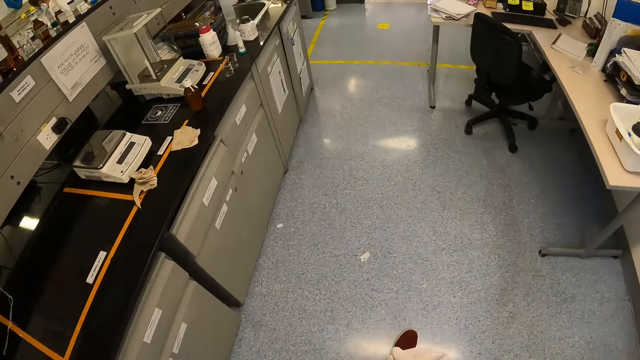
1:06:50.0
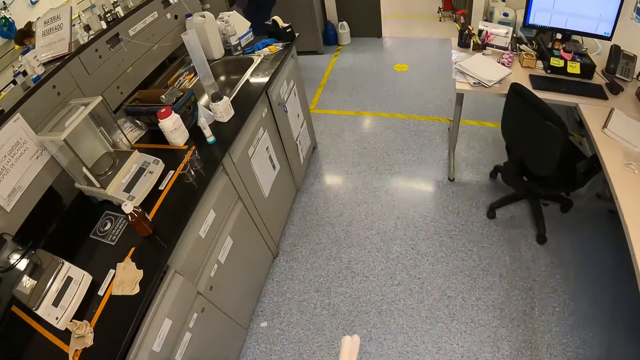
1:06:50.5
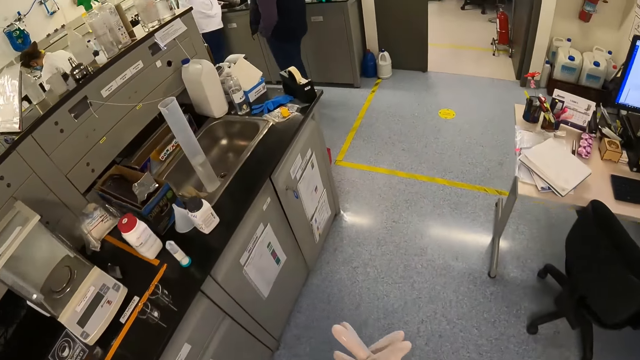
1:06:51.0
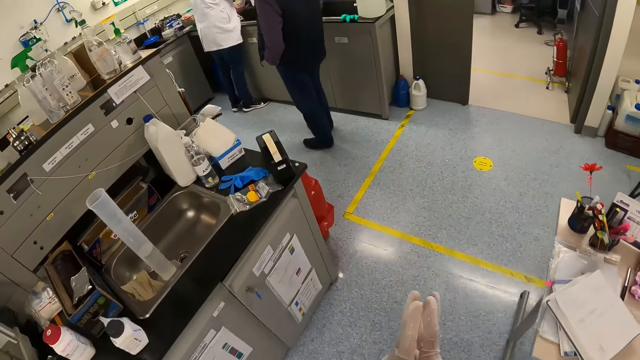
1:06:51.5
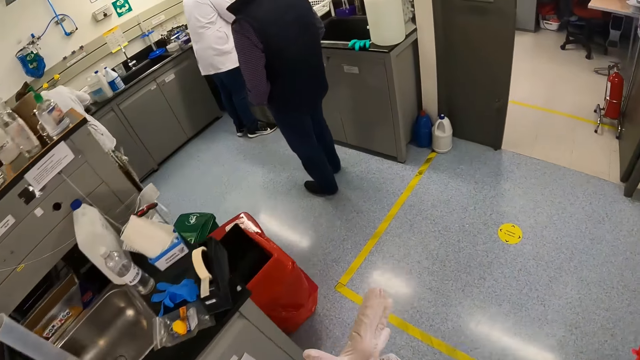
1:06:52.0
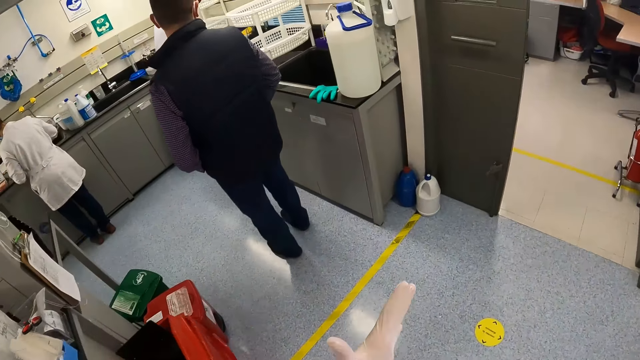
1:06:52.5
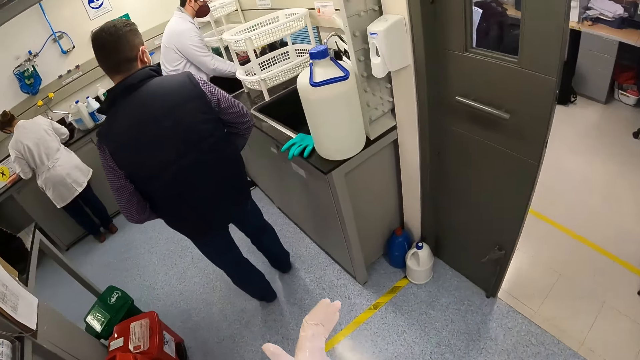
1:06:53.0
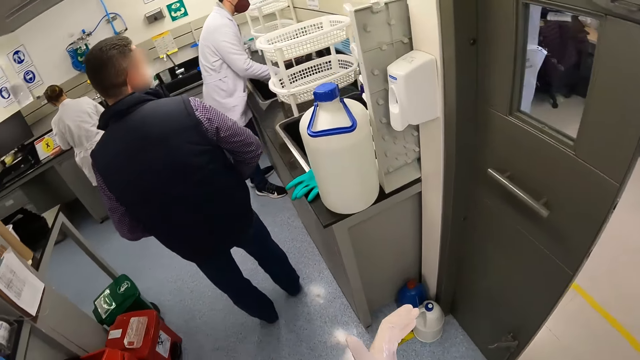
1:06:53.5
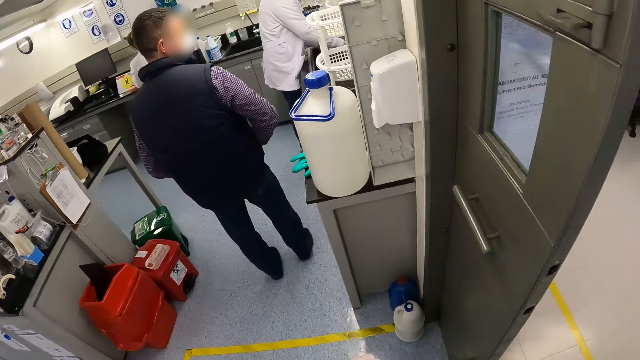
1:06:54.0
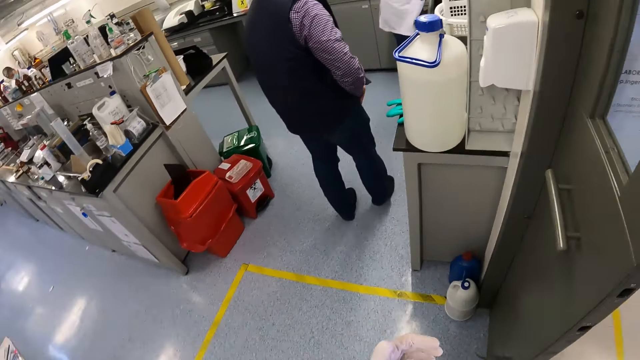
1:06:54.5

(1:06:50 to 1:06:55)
The camera wearer walks along the laboratory.

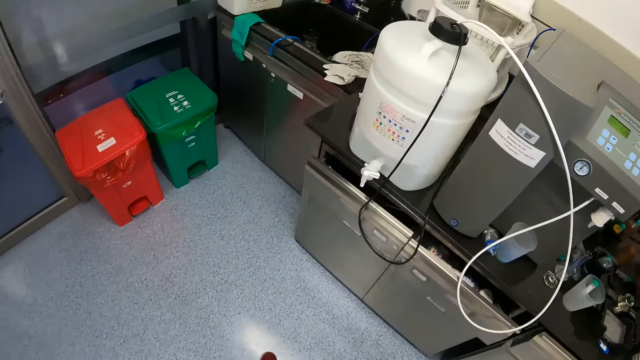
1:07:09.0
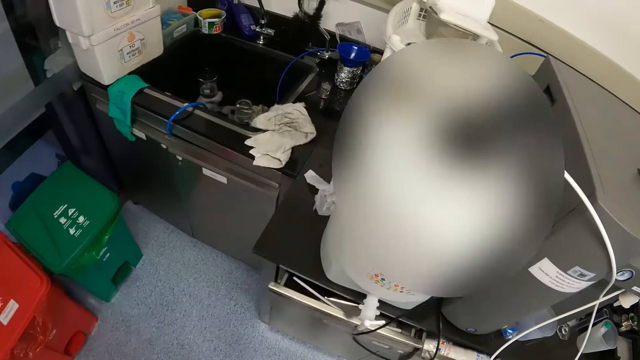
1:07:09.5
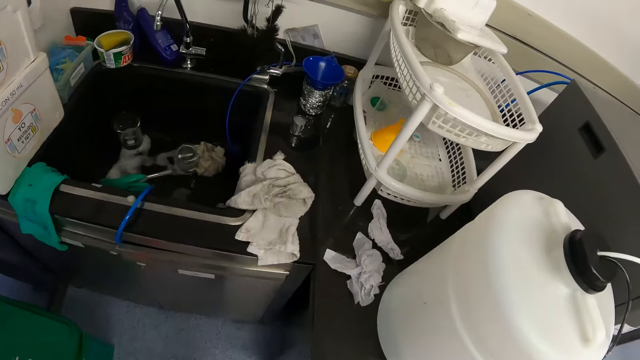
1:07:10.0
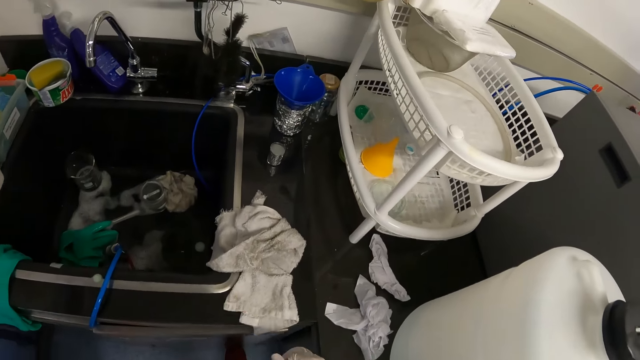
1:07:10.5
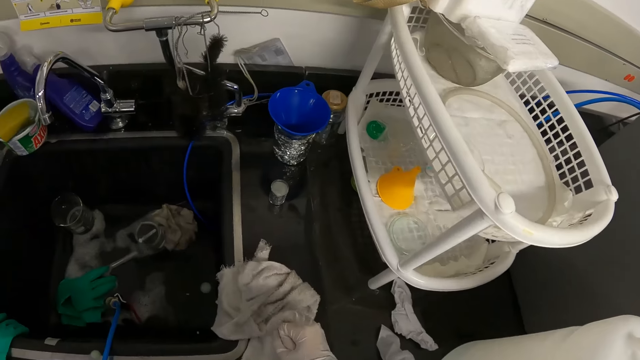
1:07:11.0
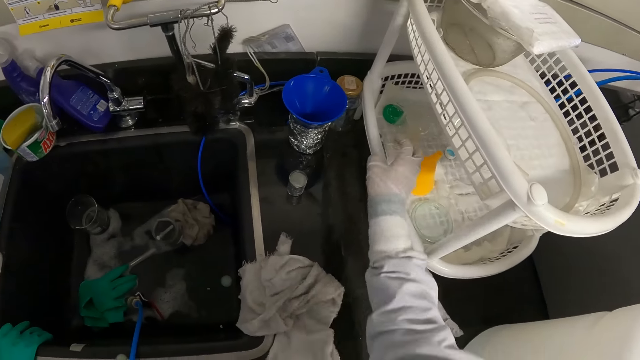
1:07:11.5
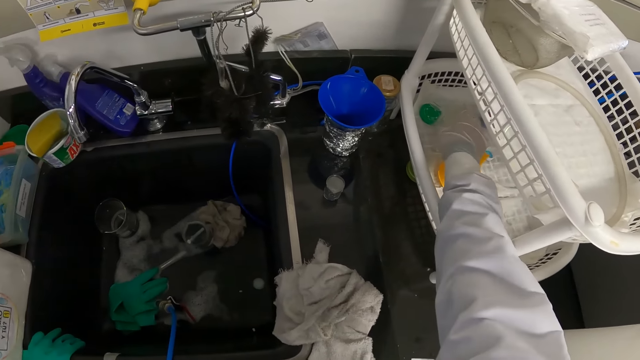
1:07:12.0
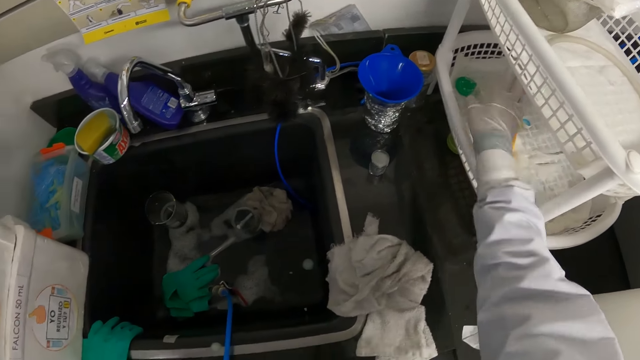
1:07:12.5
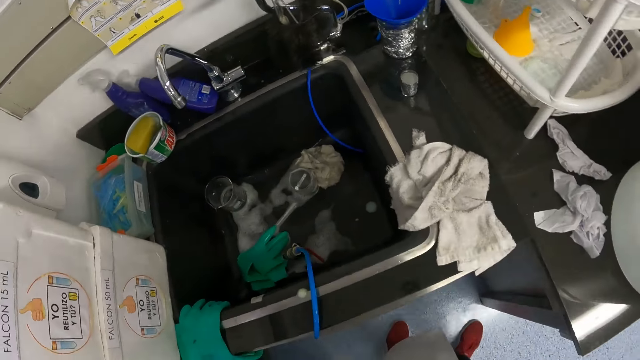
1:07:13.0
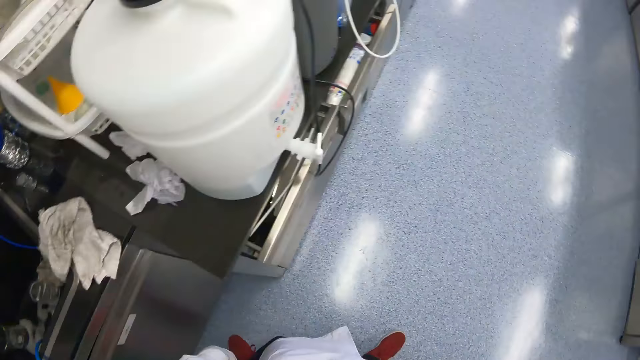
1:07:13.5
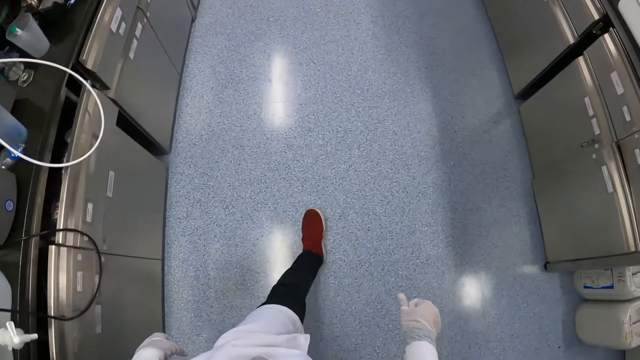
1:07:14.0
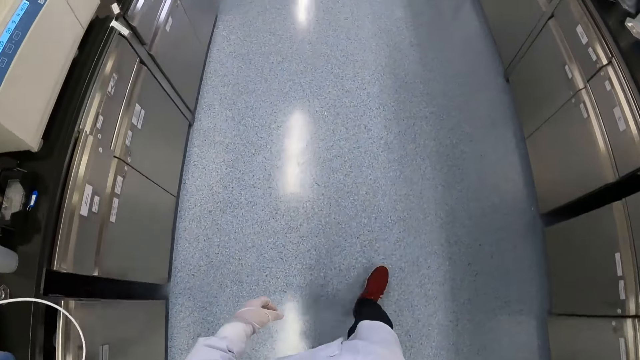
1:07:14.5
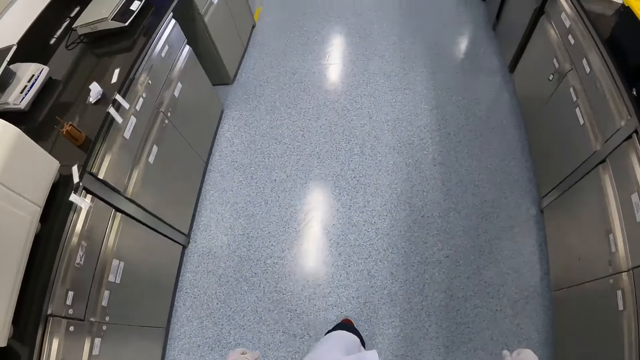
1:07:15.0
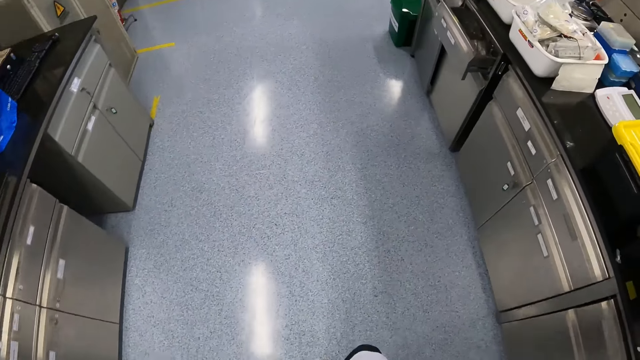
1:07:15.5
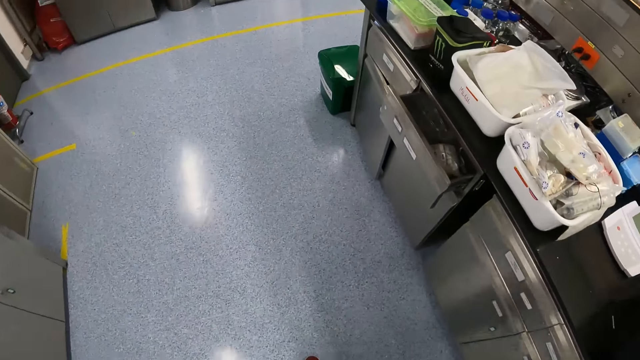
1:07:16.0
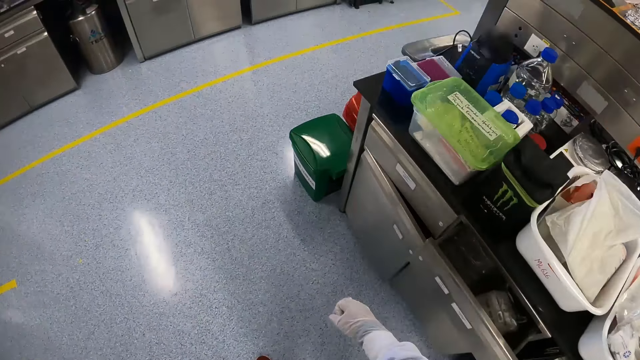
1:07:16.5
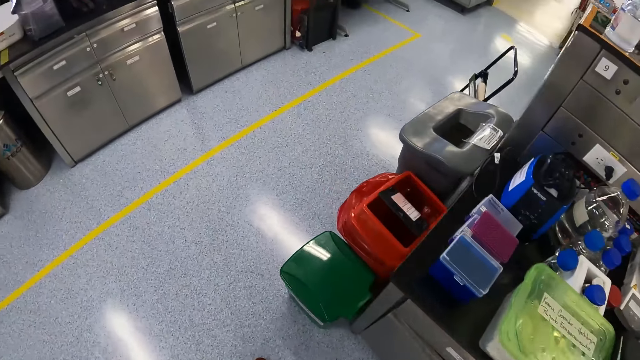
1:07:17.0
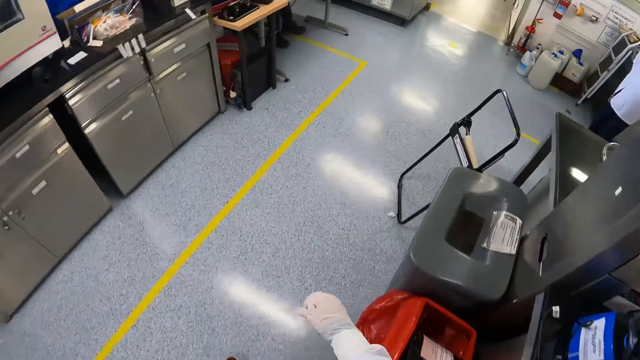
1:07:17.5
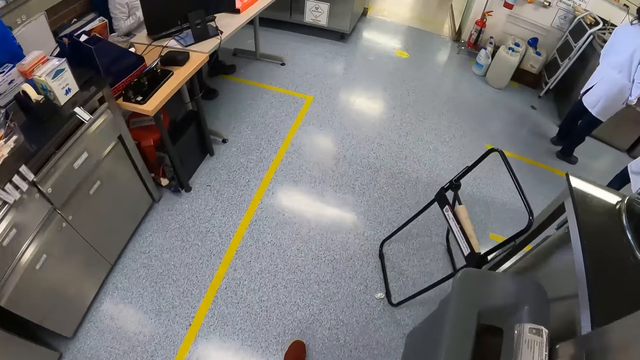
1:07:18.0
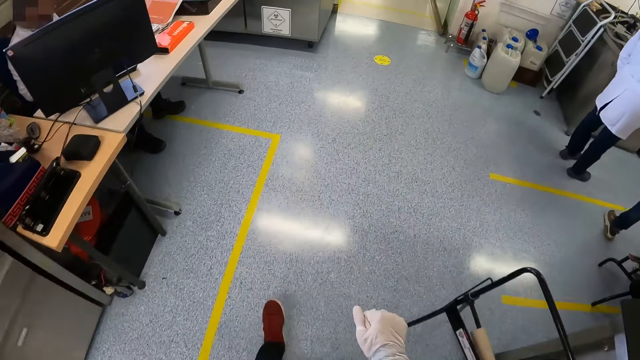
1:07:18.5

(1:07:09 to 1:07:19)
The camera wearer touches a test tube in a rack with her right hand. She walks around.

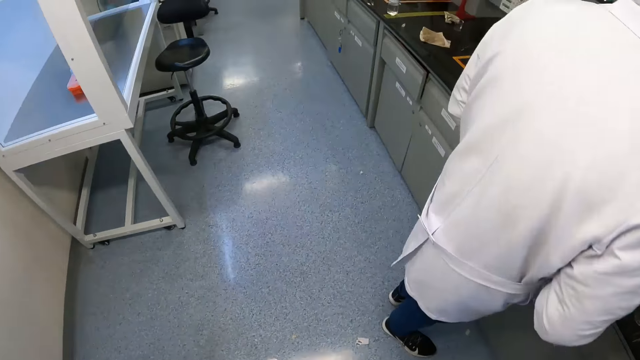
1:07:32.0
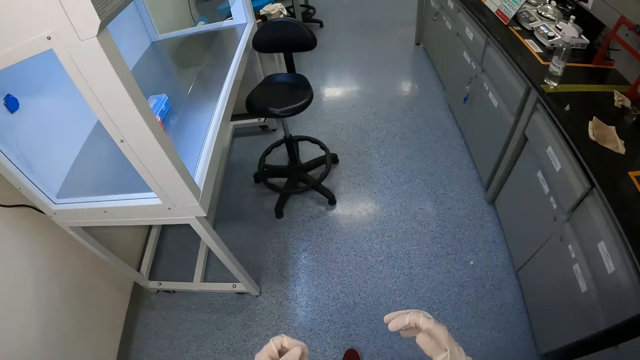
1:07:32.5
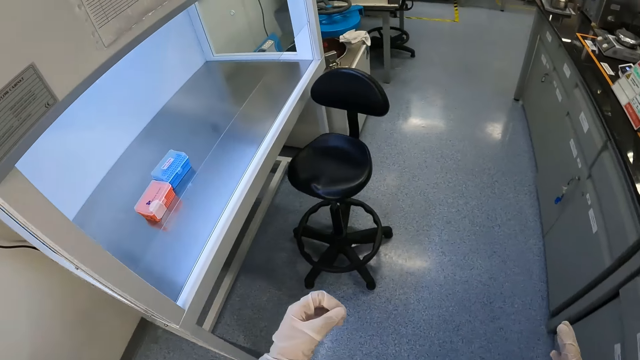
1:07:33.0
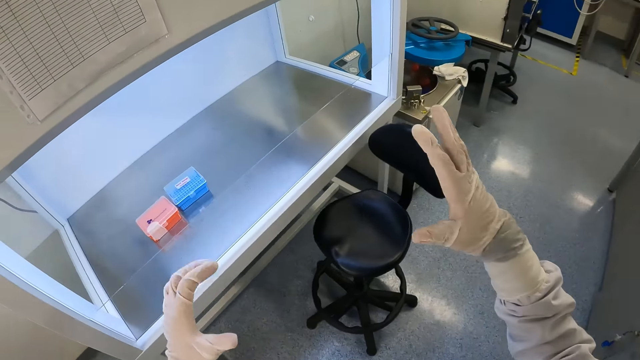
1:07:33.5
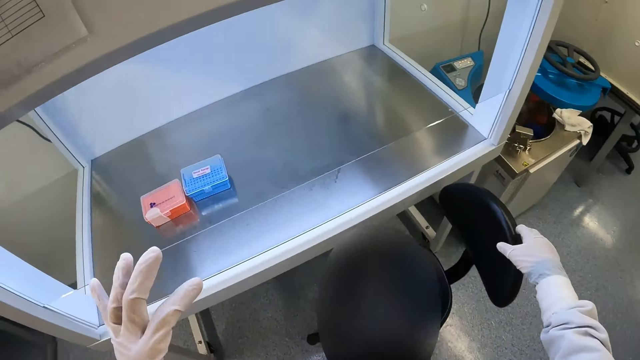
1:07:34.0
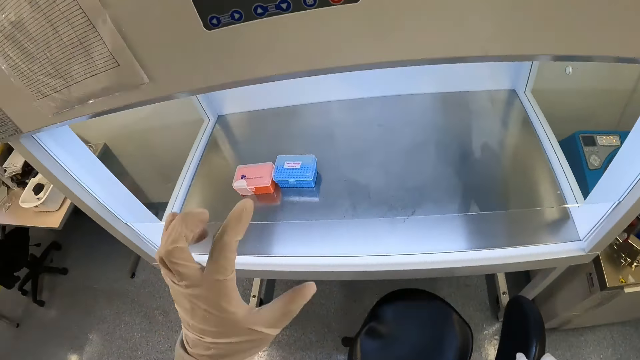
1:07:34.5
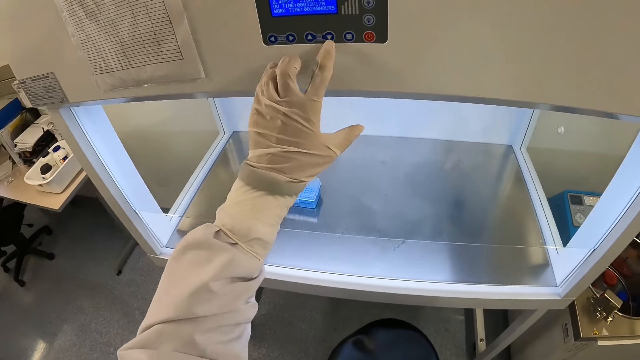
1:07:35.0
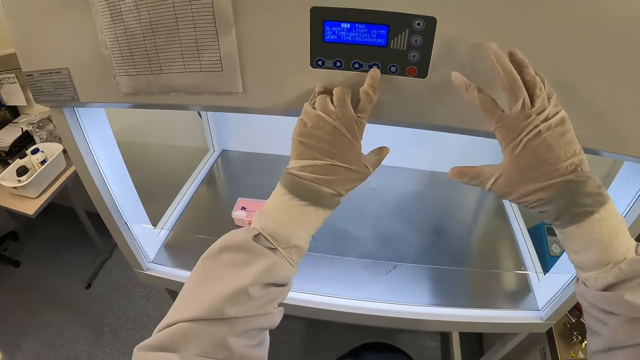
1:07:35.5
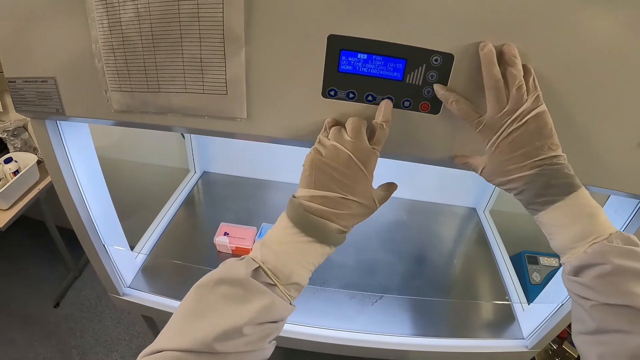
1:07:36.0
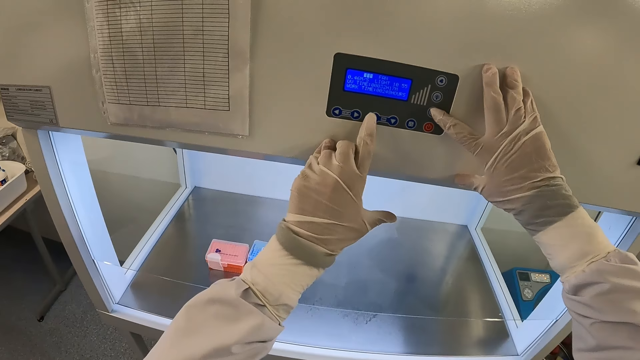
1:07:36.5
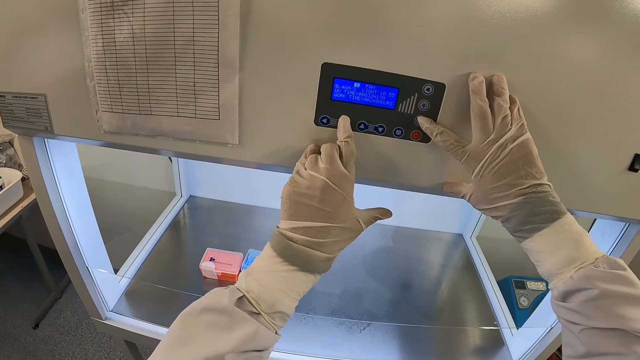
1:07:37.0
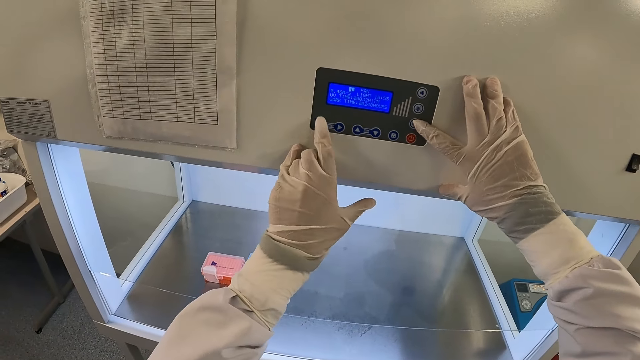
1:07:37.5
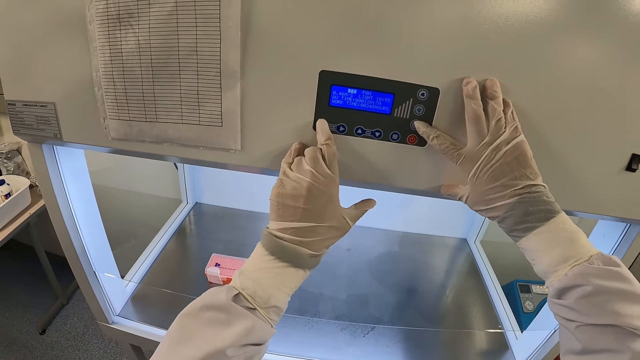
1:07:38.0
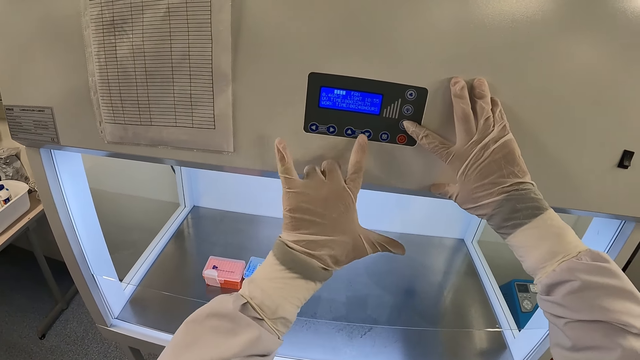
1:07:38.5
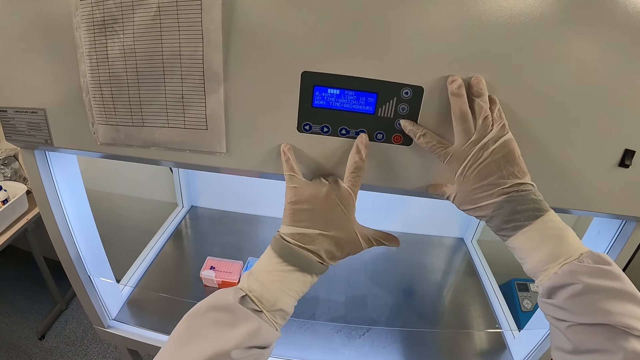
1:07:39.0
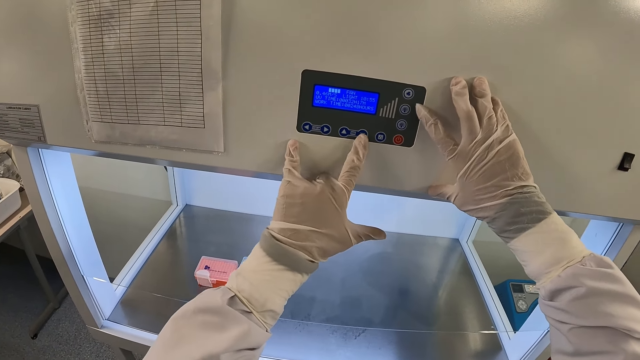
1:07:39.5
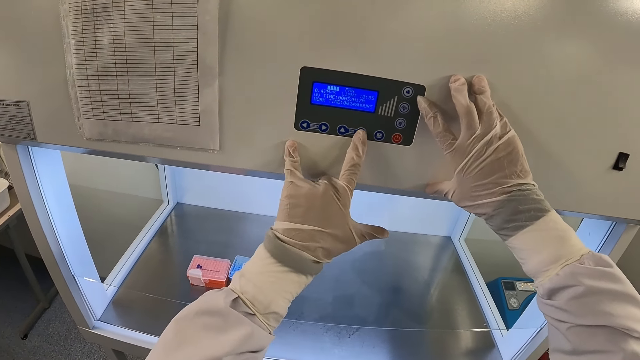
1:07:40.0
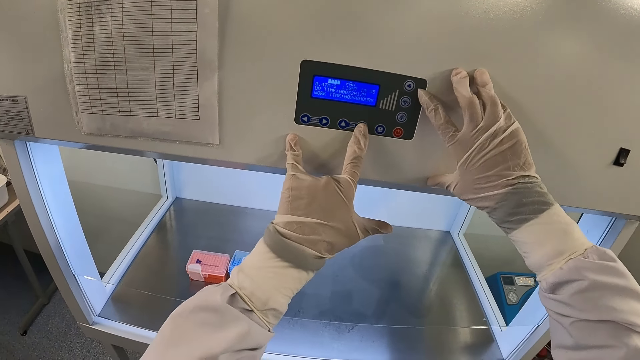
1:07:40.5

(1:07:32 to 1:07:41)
The camera wearer places her right hand on a chair. She moves the chair on the floor with her right hand. She operates the test chamber with her left hand.
